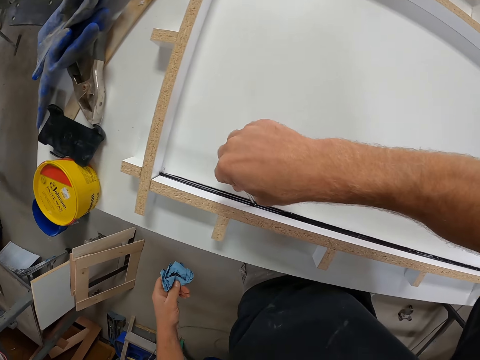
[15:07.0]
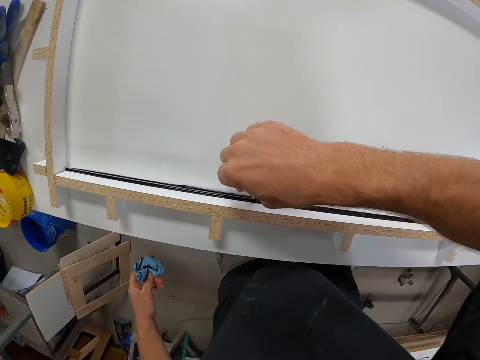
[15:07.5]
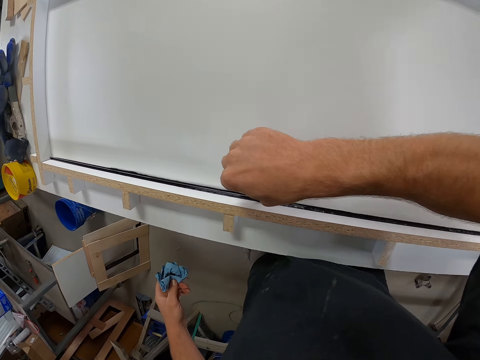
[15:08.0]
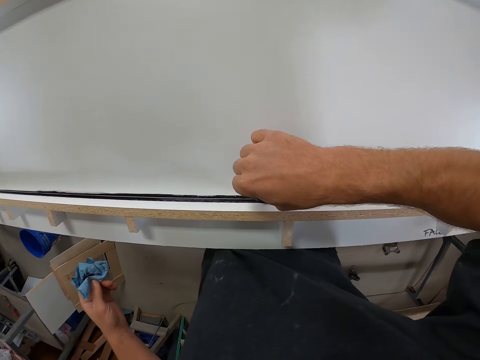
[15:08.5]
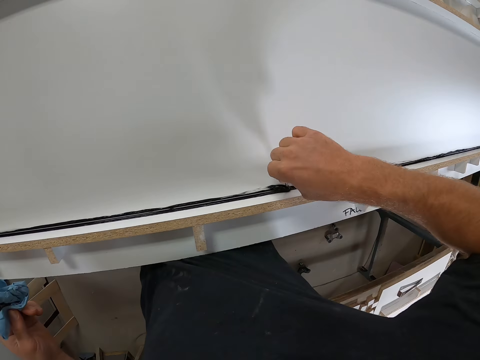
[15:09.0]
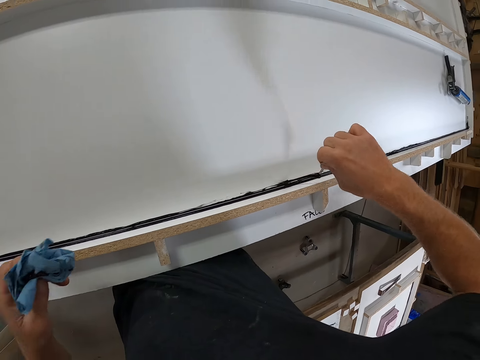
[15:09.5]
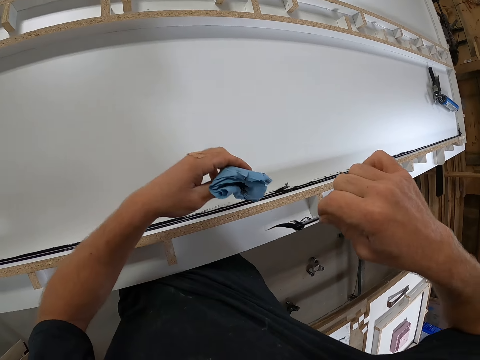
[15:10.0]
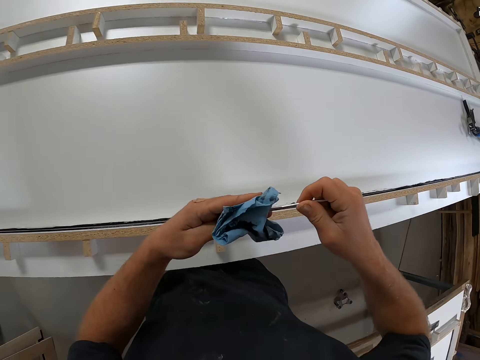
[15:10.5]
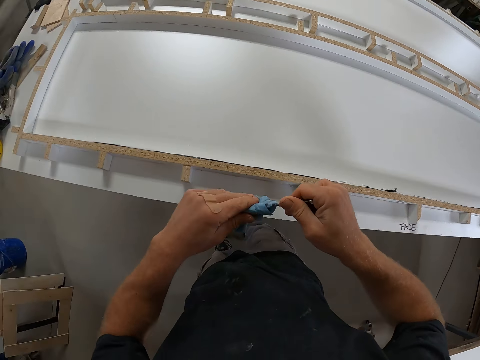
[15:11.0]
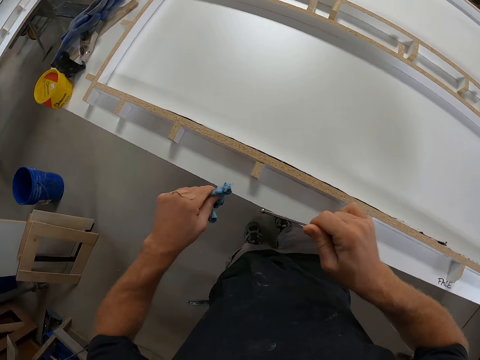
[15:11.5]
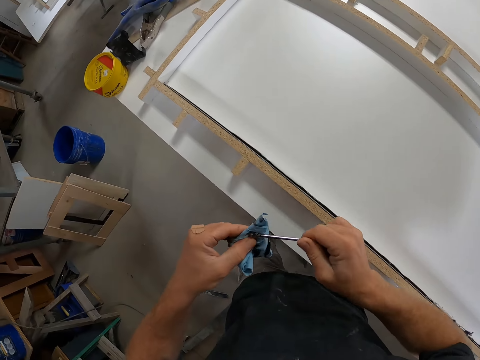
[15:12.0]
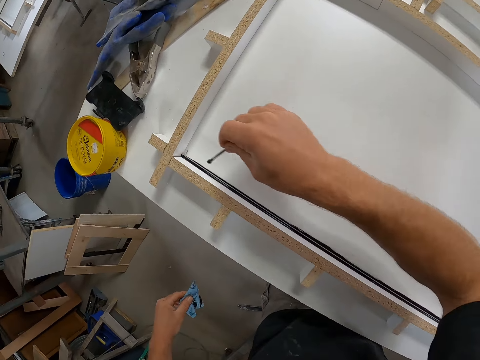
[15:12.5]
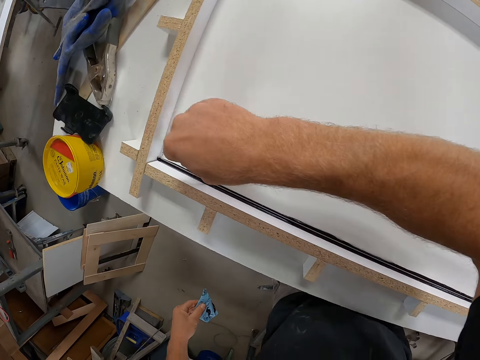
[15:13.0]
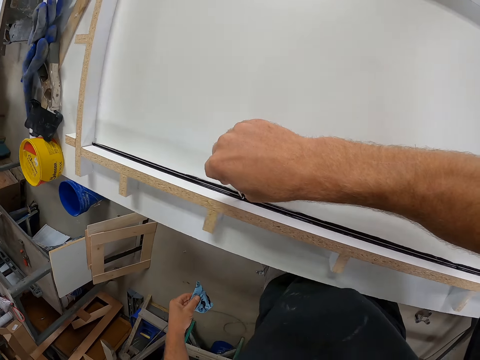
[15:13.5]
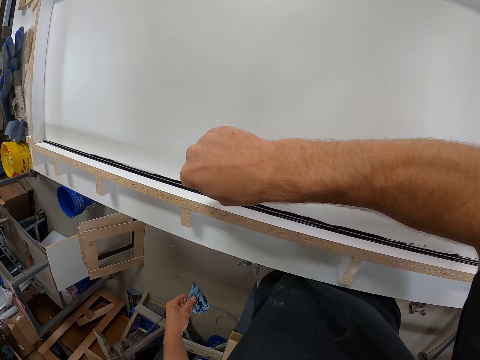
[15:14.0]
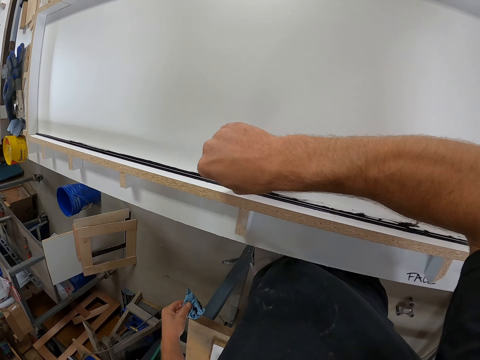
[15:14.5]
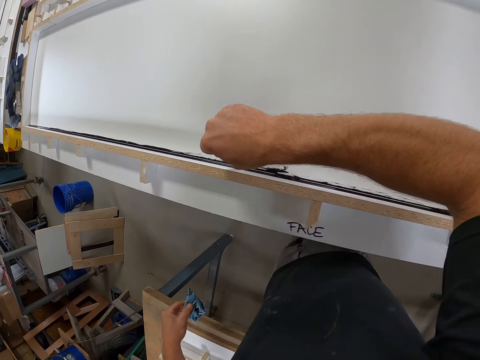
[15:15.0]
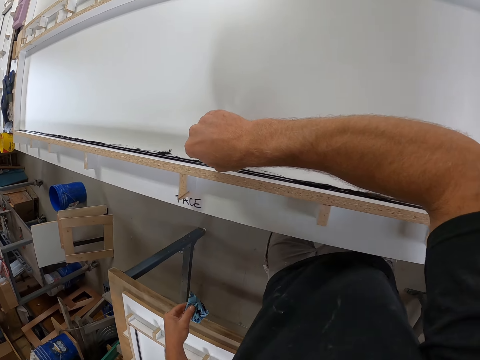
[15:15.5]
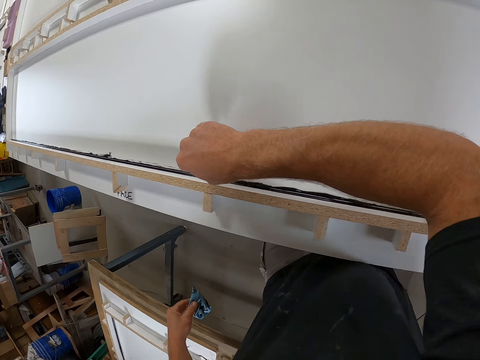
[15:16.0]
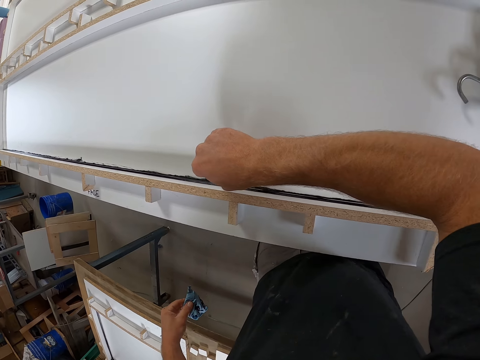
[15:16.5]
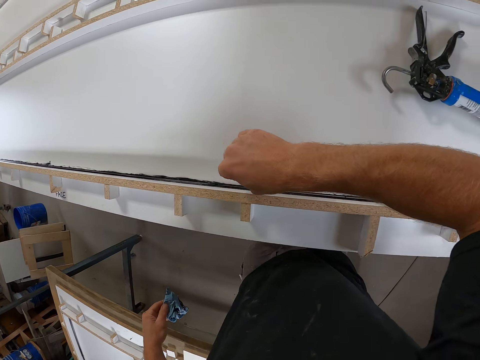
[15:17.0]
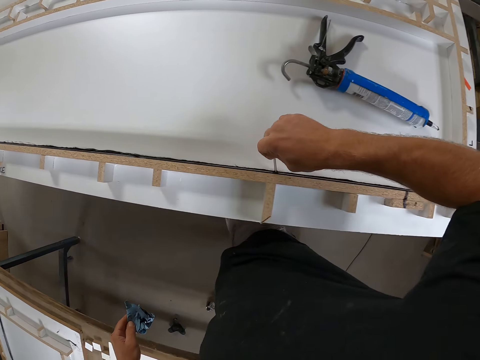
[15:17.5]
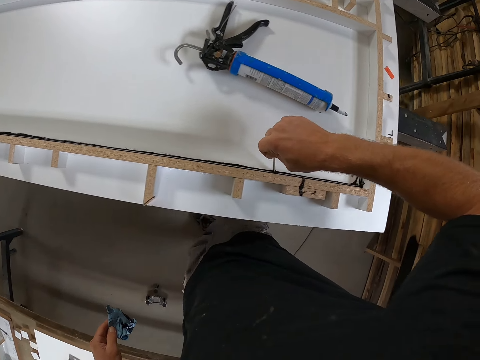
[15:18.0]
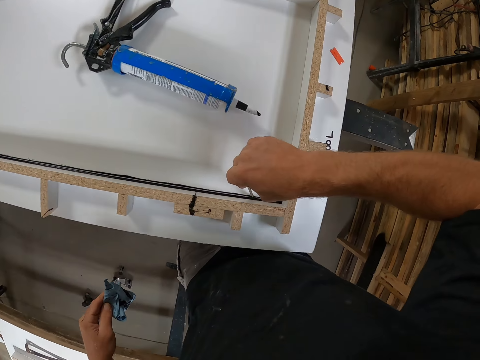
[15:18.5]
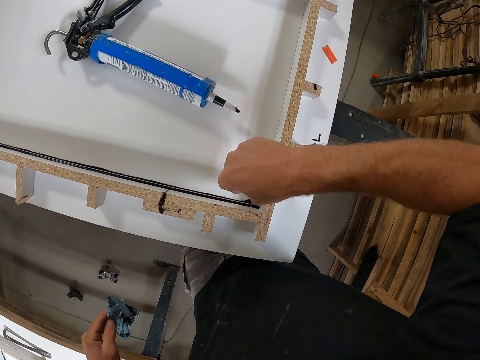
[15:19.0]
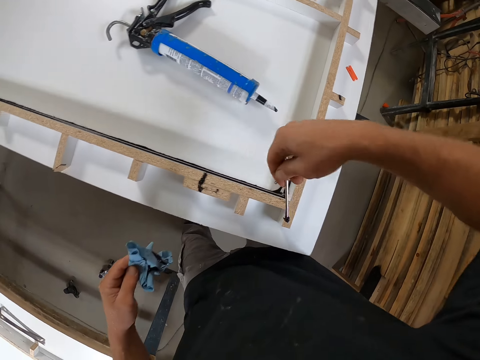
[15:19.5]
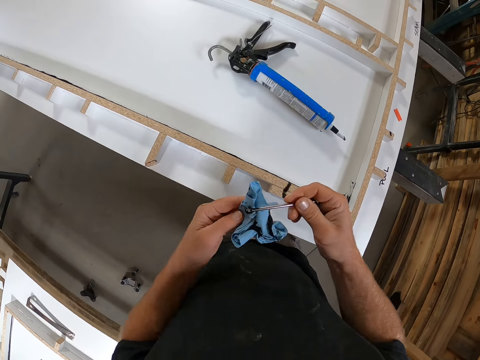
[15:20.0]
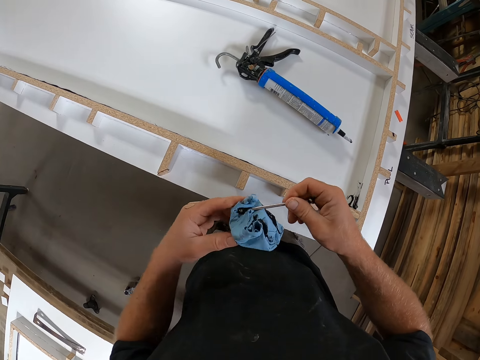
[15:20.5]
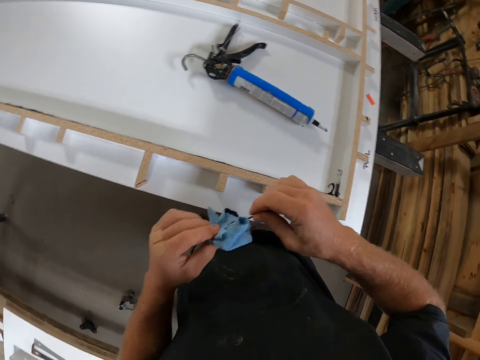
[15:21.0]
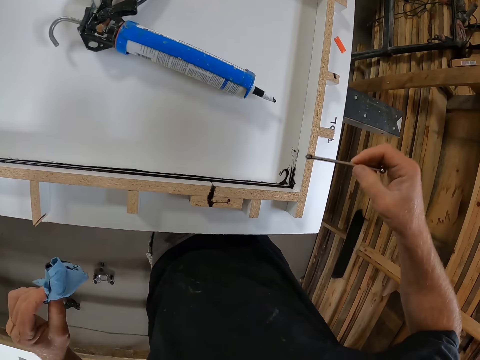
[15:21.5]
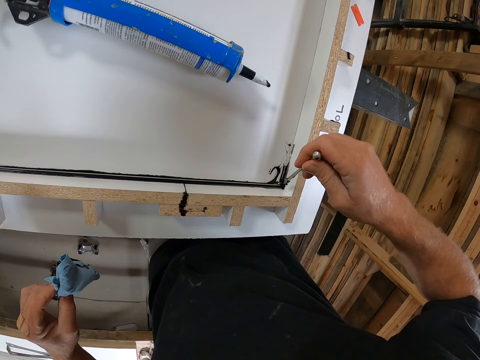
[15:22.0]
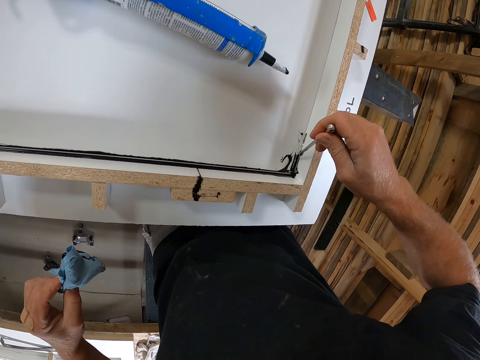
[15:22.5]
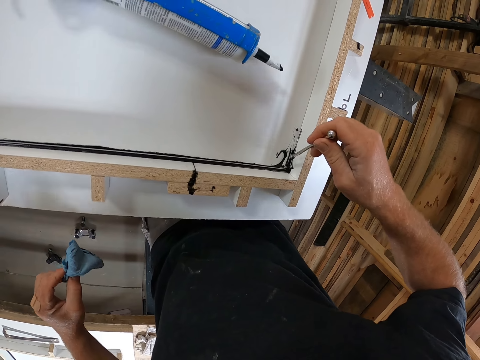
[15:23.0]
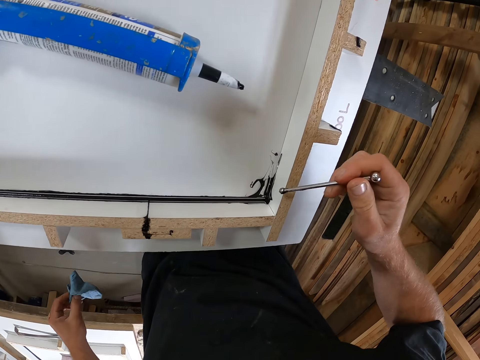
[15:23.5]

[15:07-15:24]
The camera wearer traces the ink line with a nail across the board. They spread the glue on the piece of wood. They clean the nail with the napkin. They trace the ink line with the nail across the board. They spread the glue on the piece of wood. They clean the nail with the napkin.

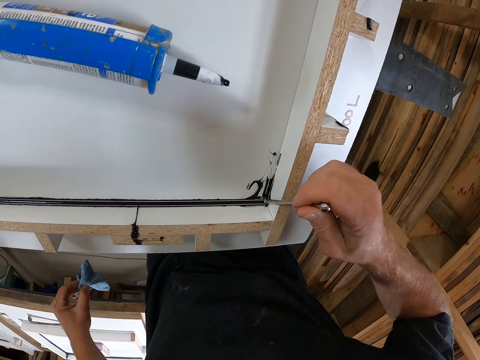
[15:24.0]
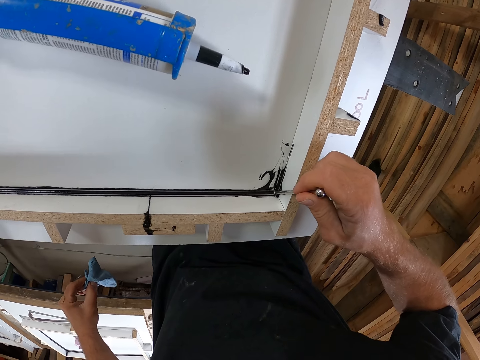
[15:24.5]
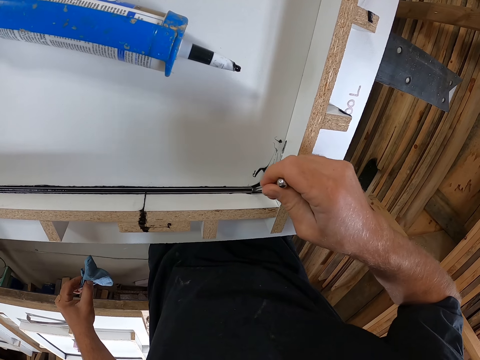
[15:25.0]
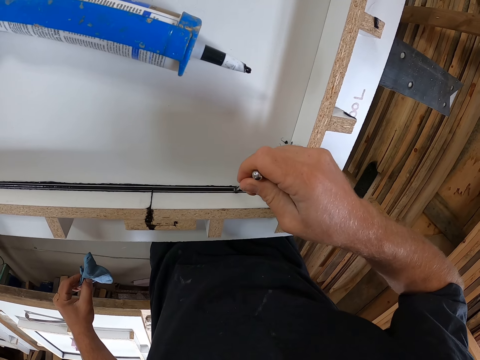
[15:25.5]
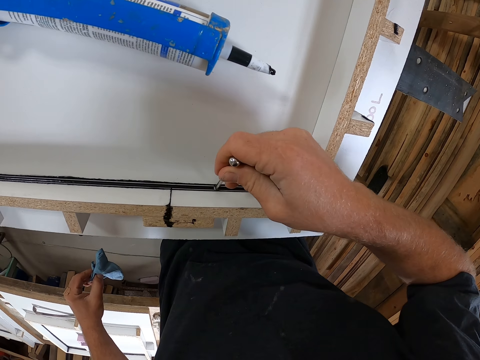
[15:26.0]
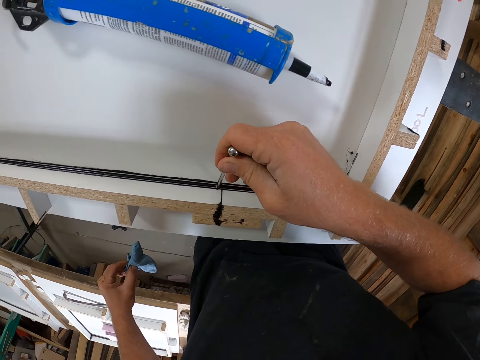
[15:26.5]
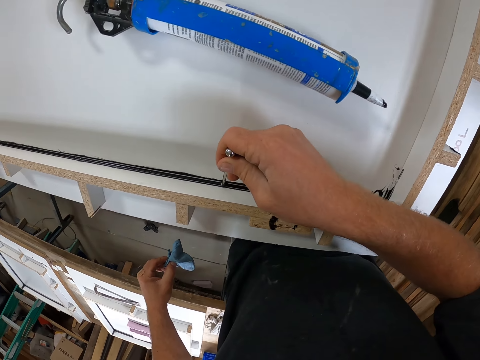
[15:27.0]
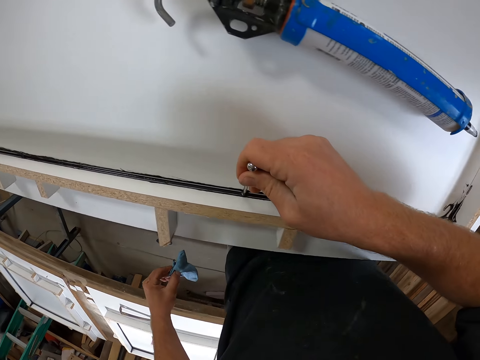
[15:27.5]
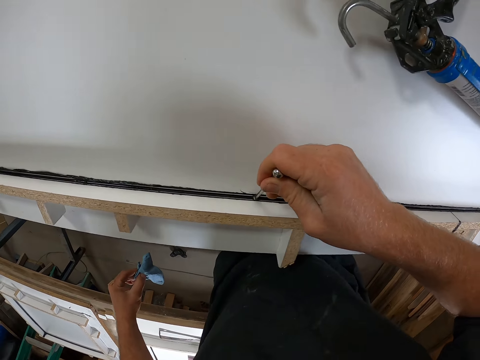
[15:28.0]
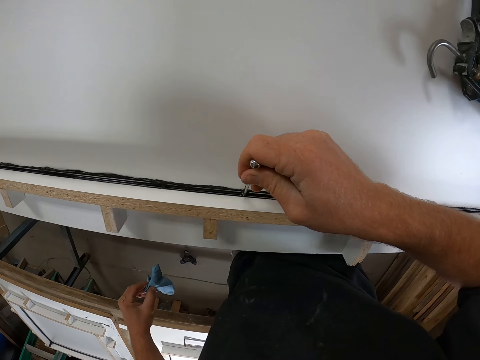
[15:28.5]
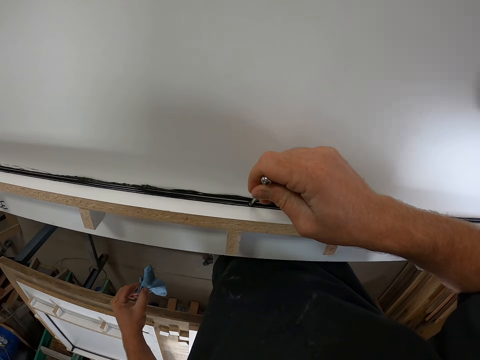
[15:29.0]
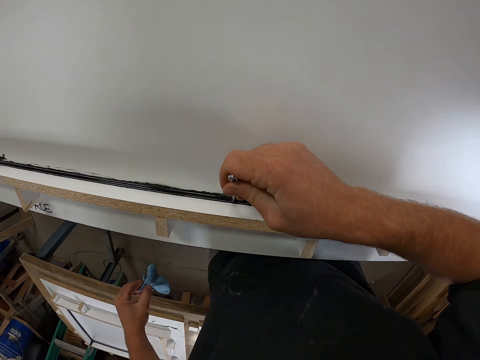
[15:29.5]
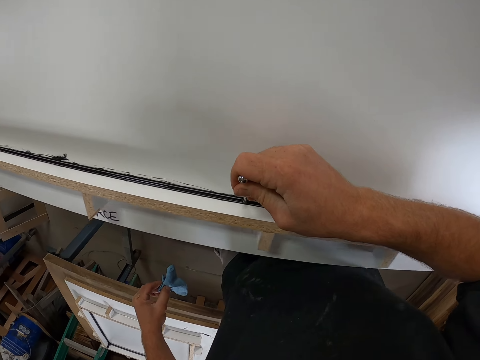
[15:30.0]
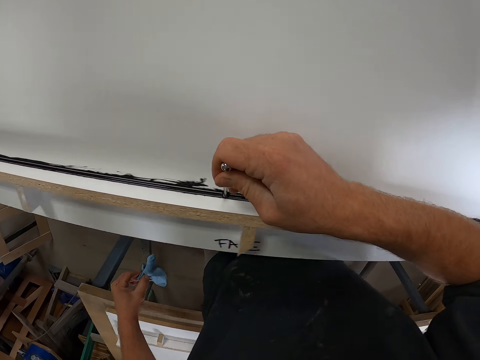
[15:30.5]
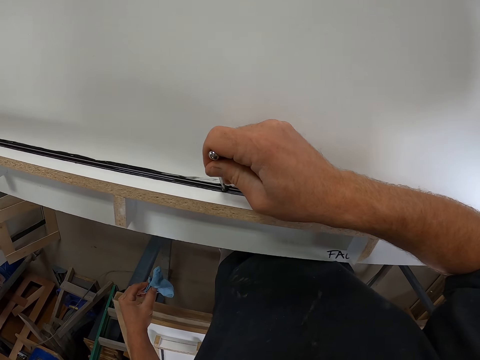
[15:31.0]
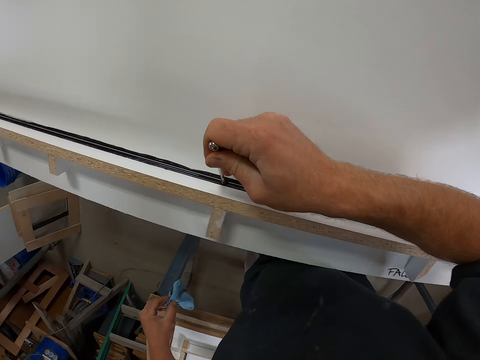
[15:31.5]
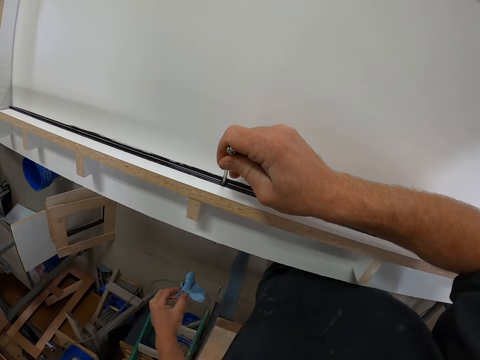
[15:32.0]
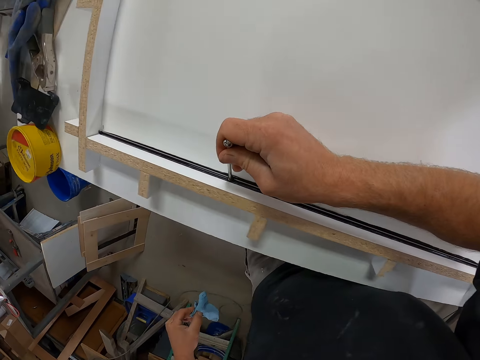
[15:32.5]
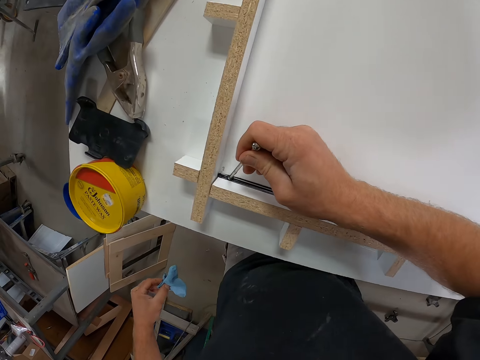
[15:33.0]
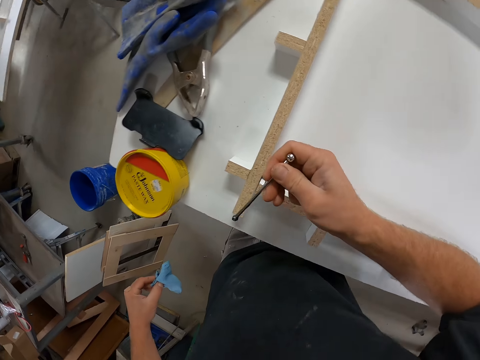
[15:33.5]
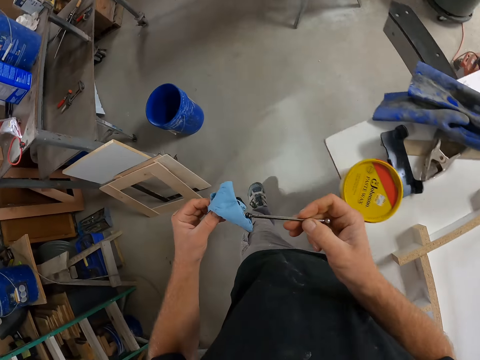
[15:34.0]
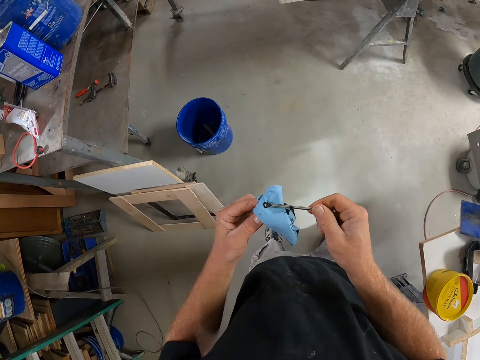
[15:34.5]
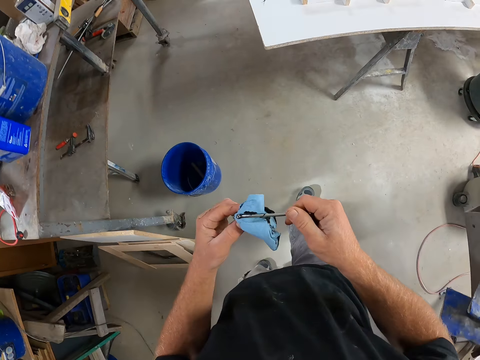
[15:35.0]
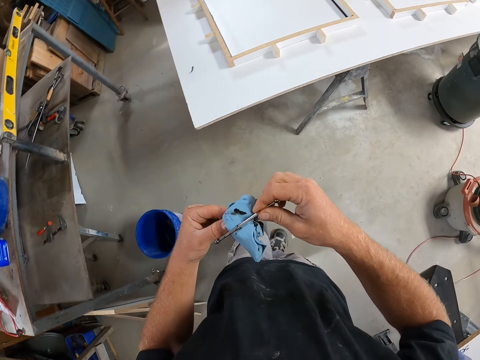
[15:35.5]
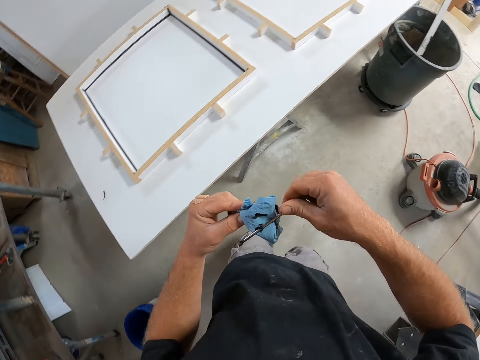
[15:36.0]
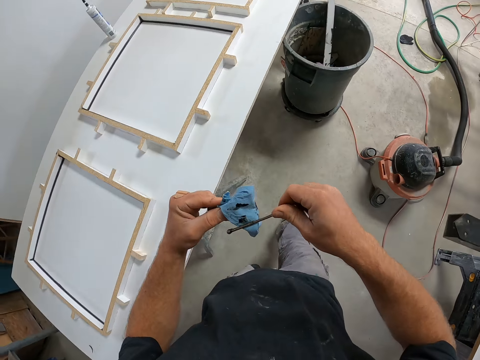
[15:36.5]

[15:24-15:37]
The camera wearer traces the ink line with a nail across the board. They spread the glue on the piece of wood. They clean the nail with the napkin. They walk.
